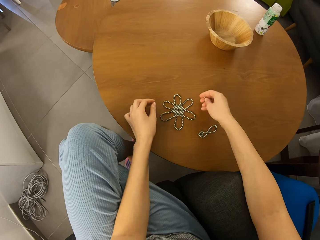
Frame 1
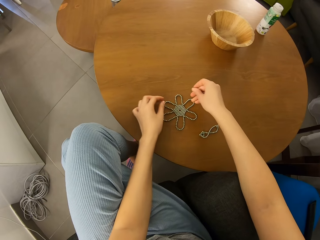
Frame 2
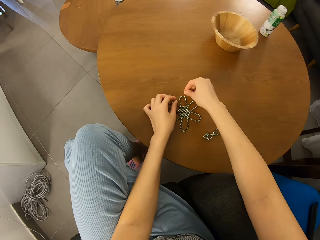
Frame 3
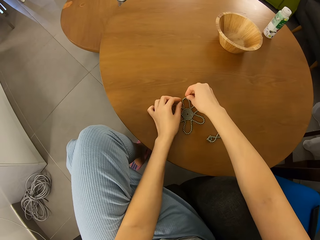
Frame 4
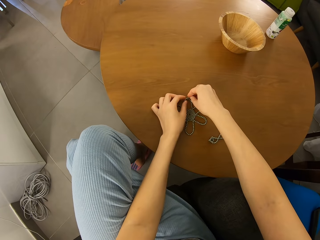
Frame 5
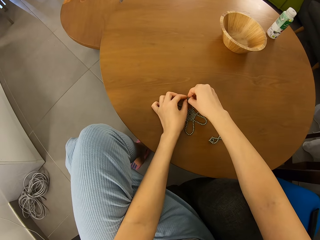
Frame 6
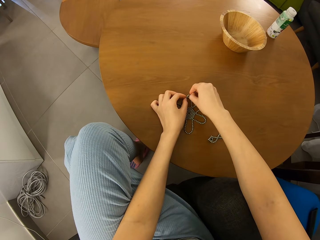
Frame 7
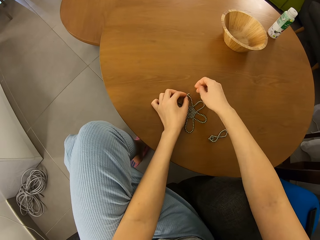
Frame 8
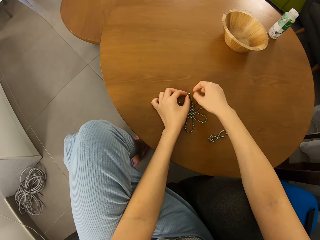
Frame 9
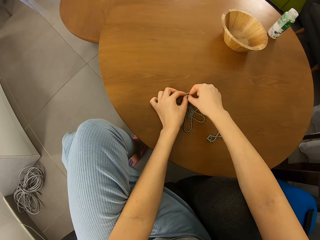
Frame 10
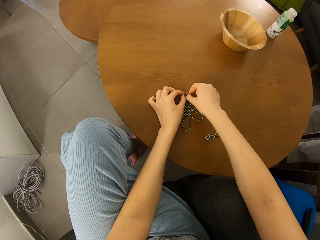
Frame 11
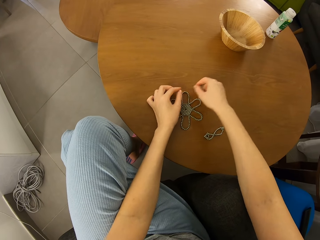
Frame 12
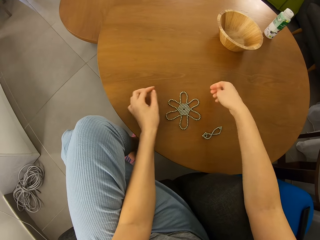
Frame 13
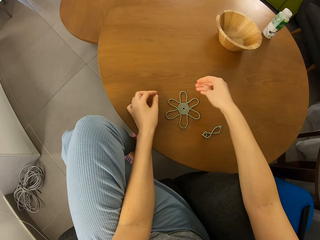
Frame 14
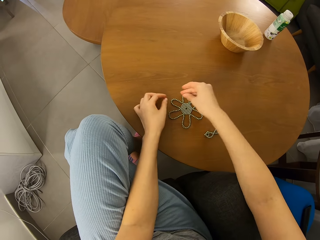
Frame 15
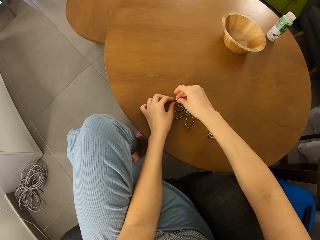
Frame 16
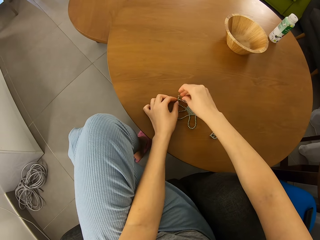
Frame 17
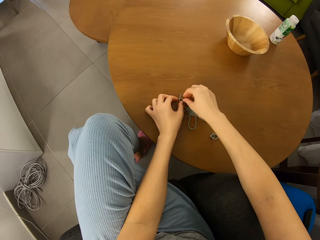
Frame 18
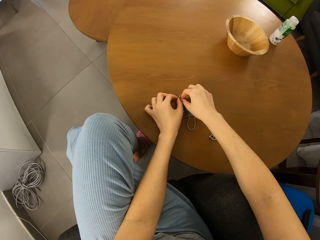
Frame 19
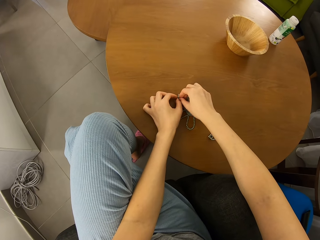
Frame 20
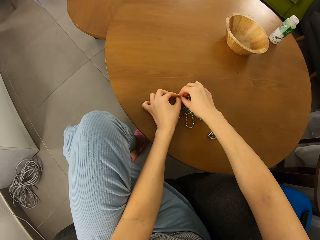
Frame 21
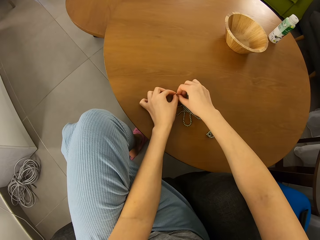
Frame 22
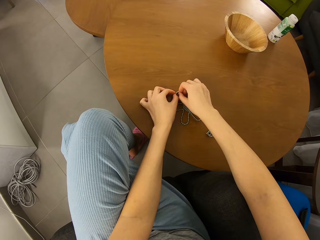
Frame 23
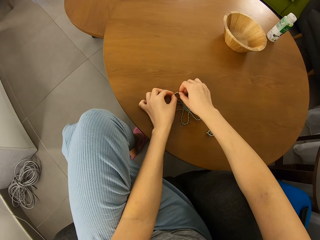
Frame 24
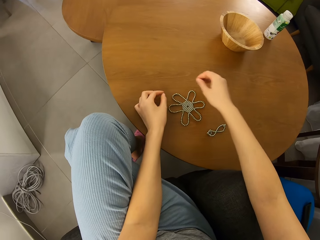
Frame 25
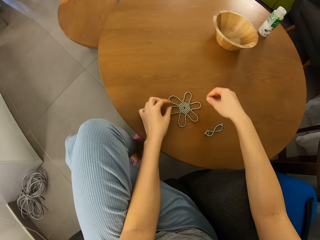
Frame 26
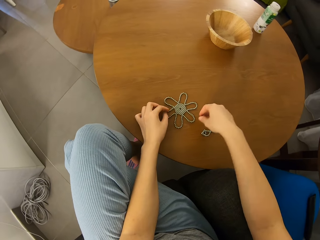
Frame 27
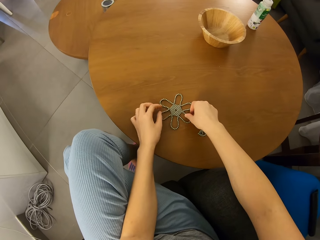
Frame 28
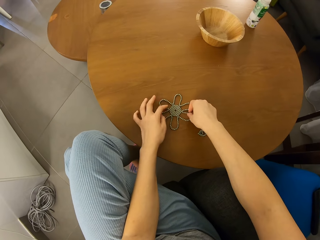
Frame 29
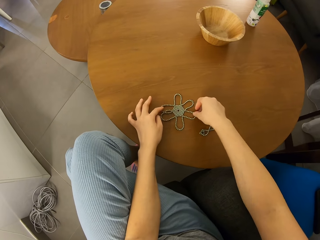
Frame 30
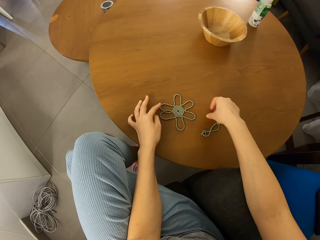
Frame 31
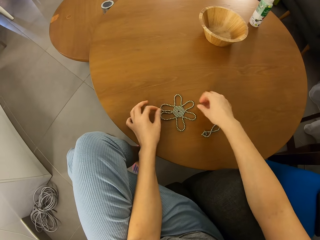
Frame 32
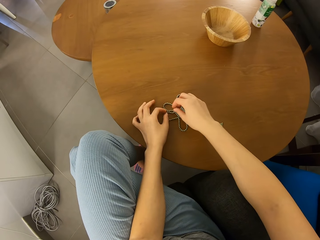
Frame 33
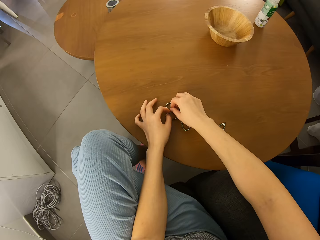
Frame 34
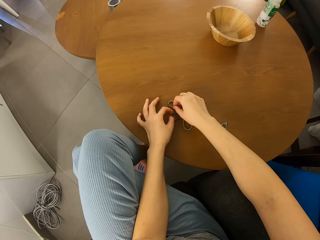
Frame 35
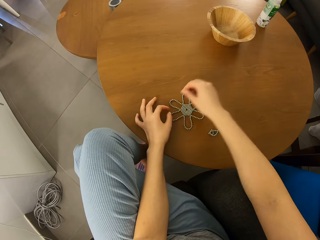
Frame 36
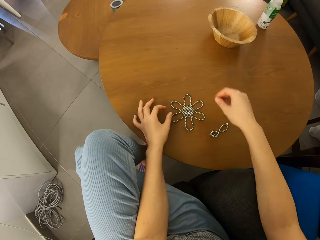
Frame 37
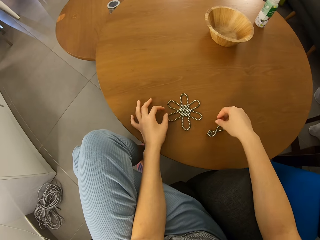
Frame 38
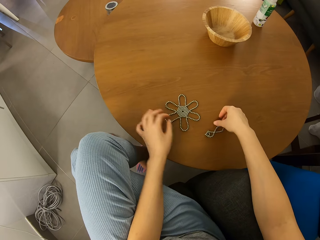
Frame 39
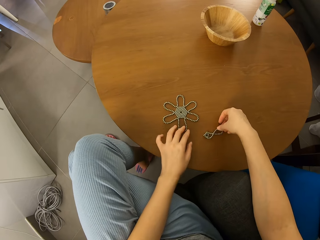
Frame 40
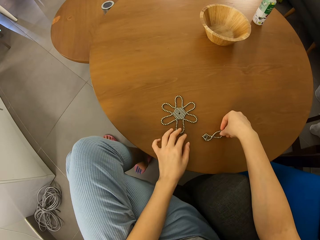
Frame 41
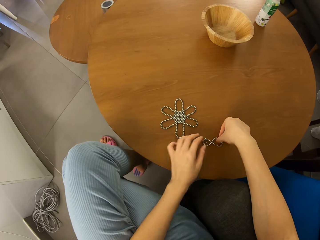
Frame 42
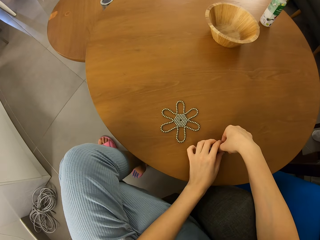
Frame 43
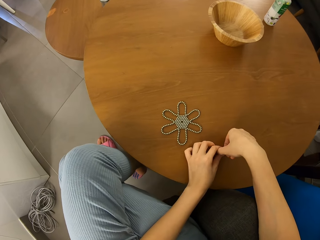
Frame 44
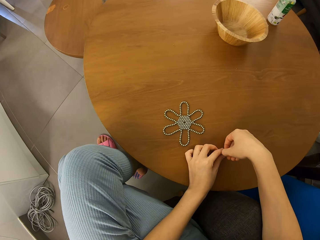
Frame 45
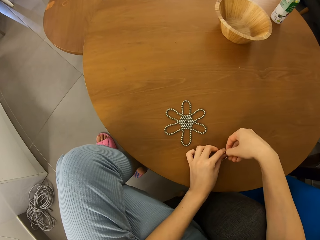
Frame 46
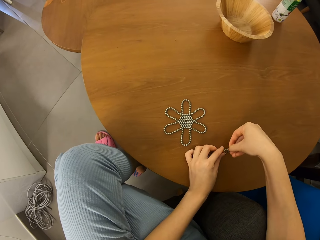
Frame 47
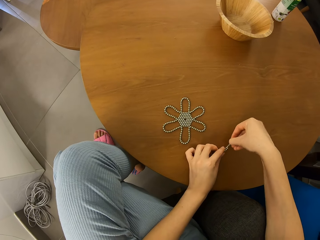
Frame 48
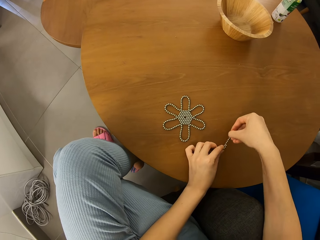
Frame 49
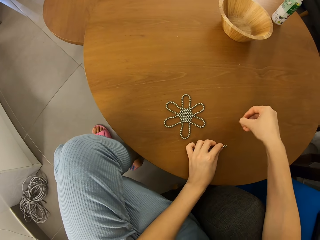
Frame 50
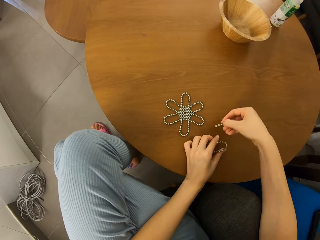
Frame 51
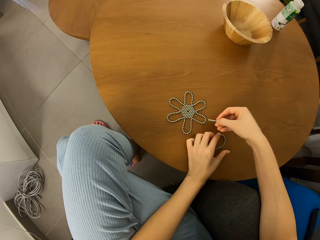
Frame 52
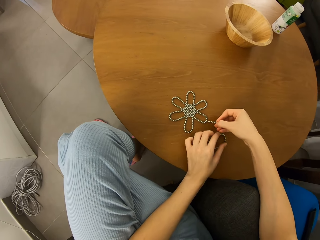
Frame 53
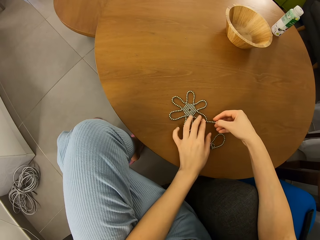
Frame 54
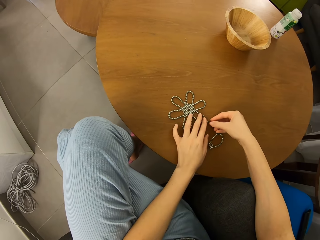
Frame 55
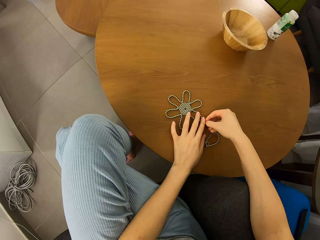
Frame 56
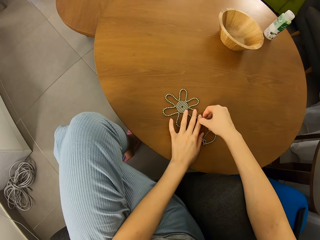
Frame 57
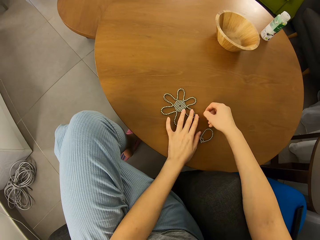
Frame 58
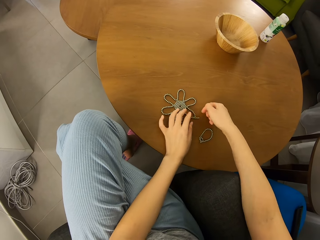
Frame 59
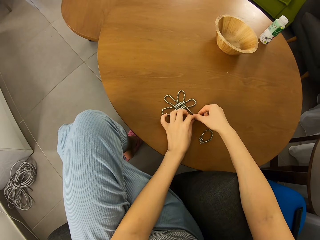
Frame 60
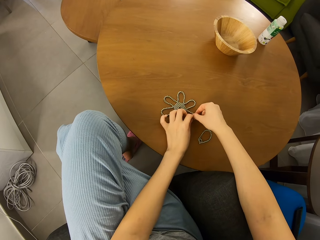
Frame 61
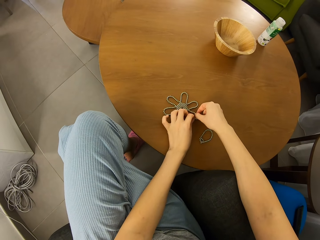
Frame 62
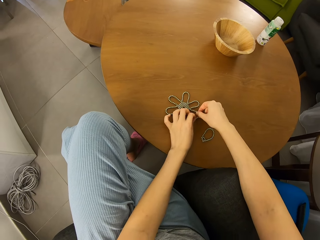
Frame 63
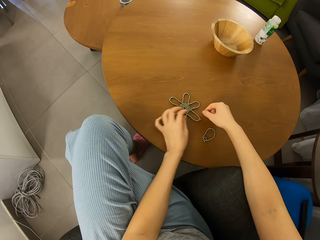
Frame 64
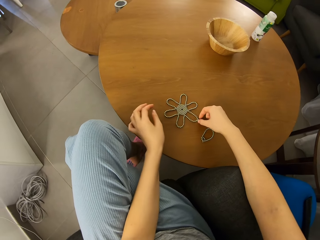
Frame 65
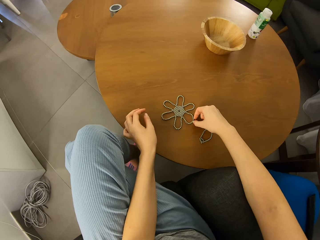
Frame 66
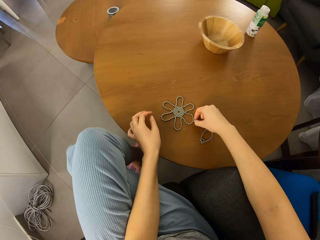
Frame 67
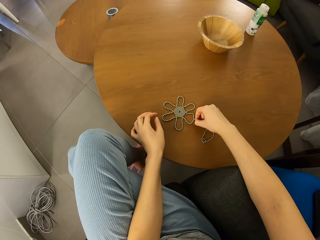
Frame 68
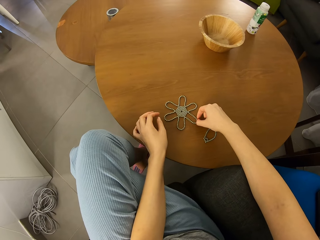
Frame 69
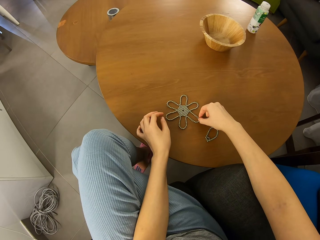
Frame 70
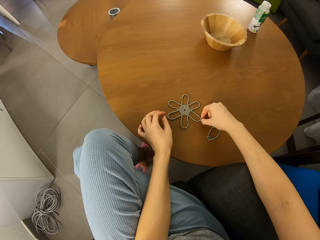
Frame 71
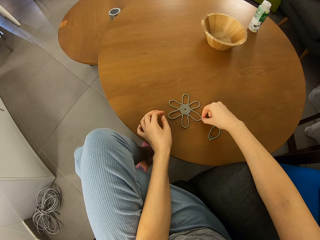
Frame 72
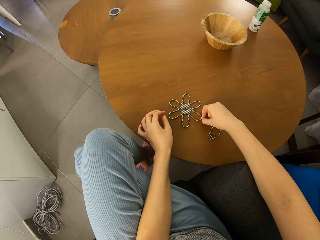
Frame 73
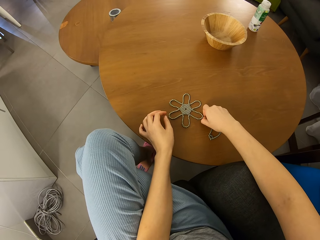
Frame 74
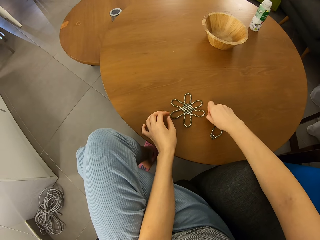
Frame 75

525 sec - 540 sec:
The camera wearer cuts neodymium magnet spheres into two. They separate a roll of magnetic beads from a cluster. They join the roll to the magnetic bead shape.

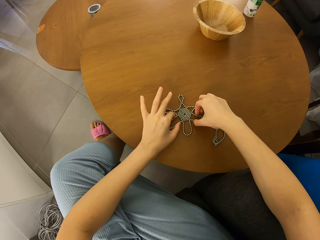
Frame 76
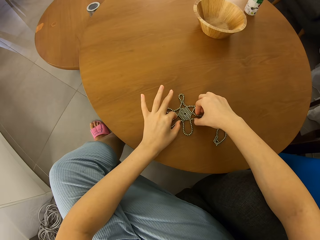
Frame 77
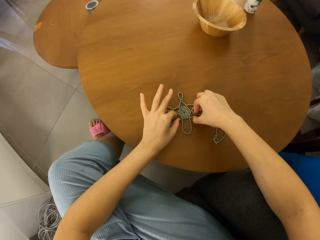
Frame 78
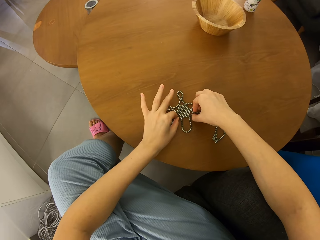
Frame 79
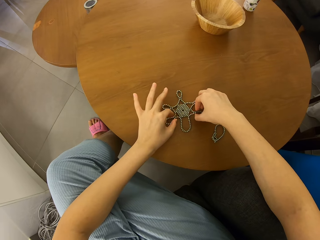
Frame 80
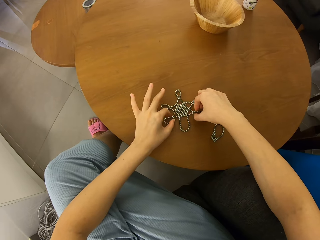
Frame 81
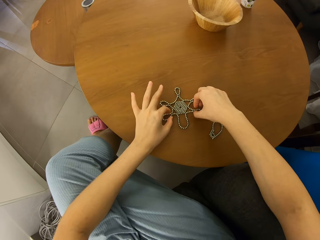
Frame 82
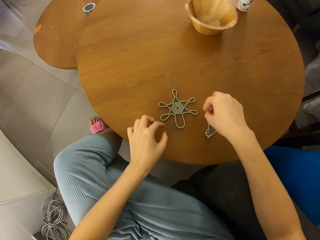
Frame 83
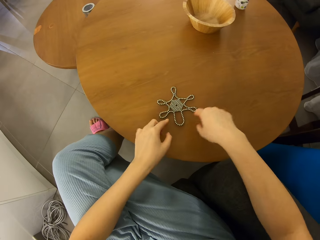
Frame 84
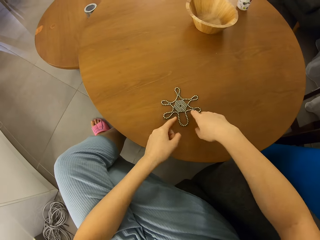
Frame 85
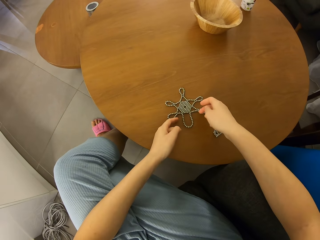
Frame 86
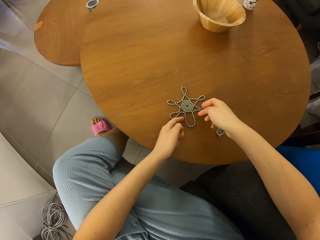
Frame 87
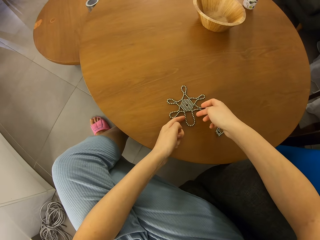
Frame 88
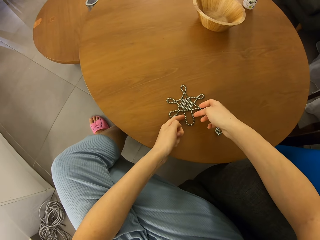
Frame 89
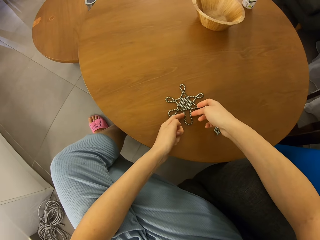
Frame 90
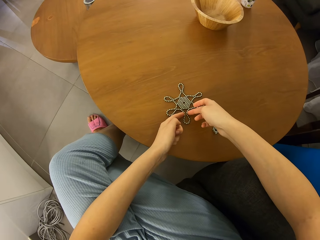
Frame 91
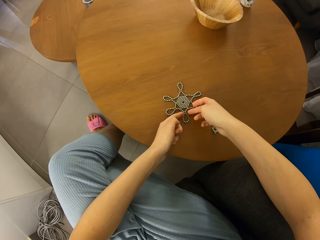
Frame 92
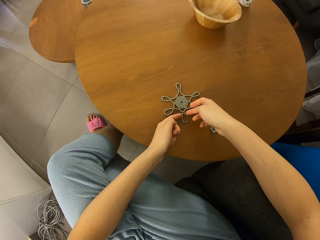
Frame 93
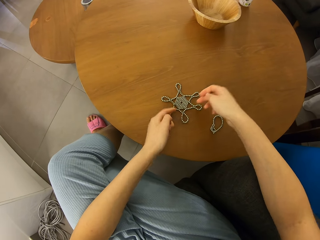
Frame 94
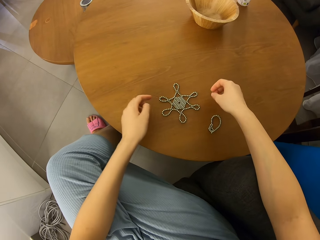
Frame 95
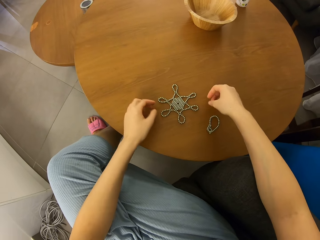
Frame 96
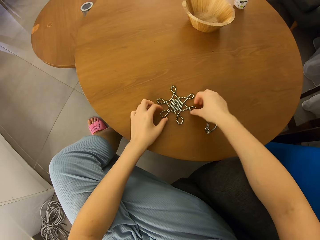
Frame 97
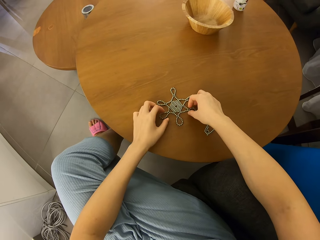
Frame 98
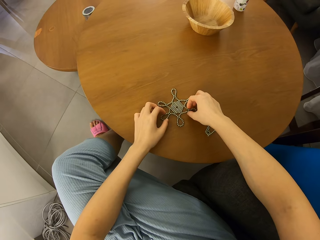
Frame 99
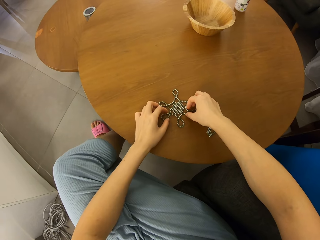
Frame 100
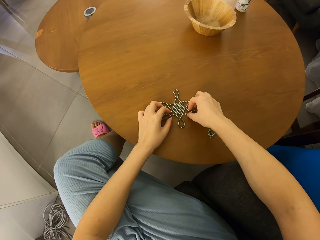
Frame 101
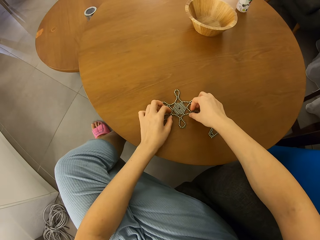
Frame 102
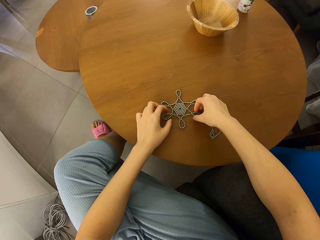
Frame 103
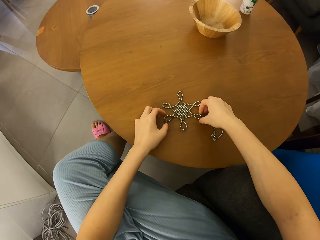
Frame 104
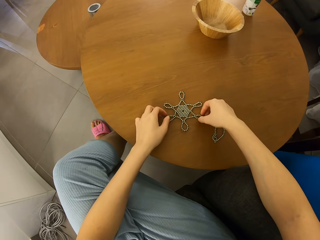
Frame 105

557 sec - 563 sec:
The camera wearer forms a shape with neodymium magnet spheres on a table.
